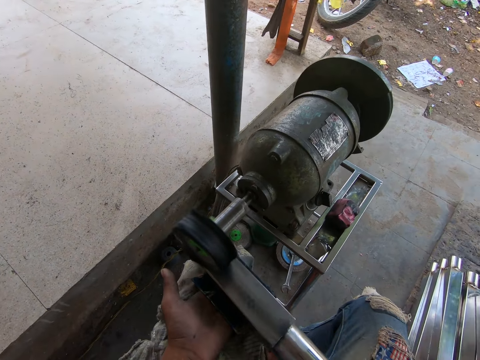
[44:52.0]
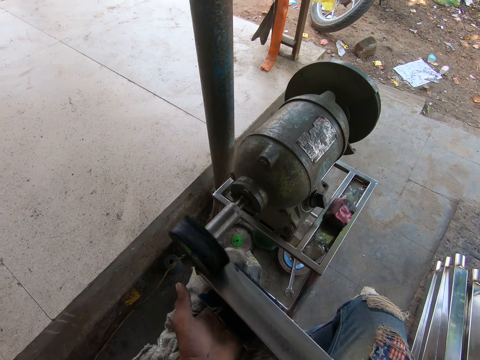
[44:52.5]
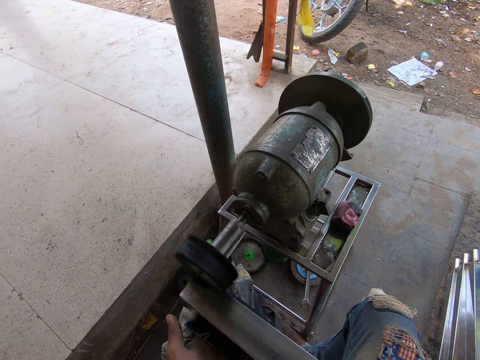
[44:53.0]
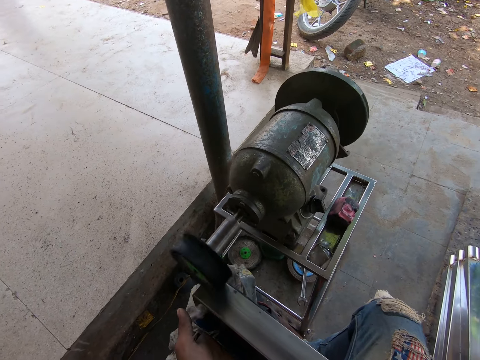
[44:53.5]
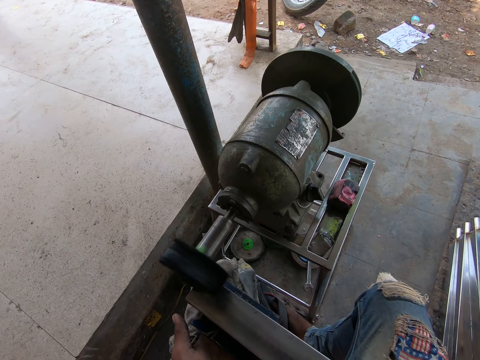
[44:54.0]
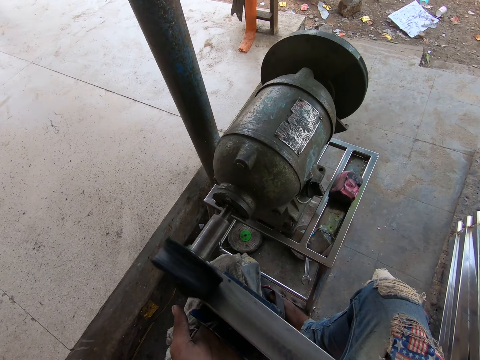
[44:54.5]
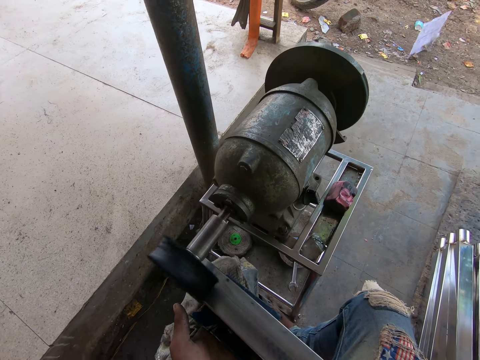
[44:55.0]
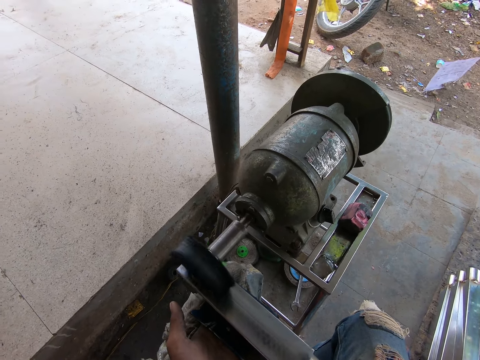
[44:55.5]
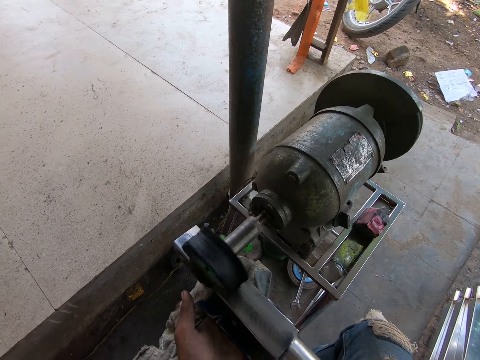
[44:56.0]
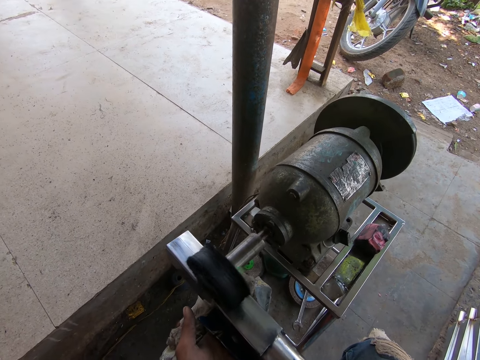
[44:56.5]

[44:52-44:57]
The camera wearer smoothens metal with a metal sander.

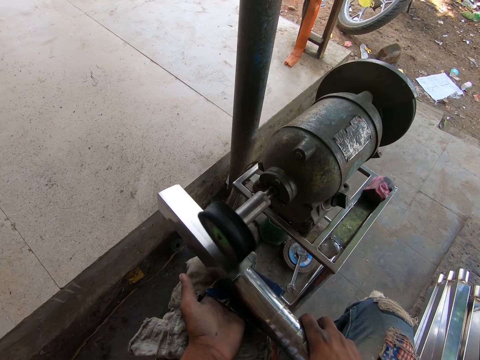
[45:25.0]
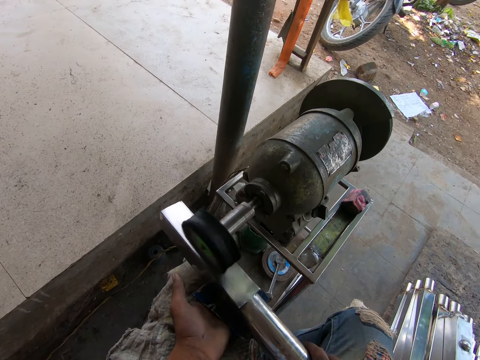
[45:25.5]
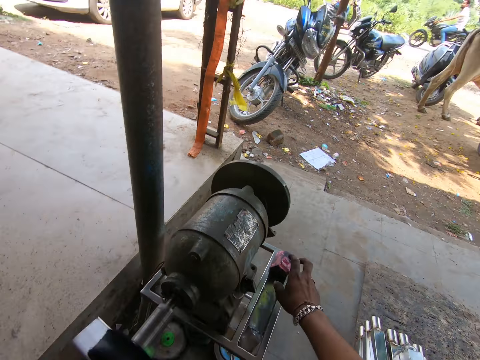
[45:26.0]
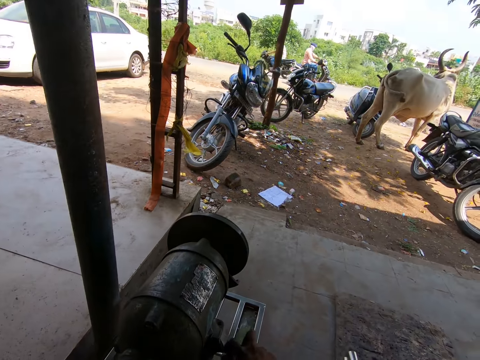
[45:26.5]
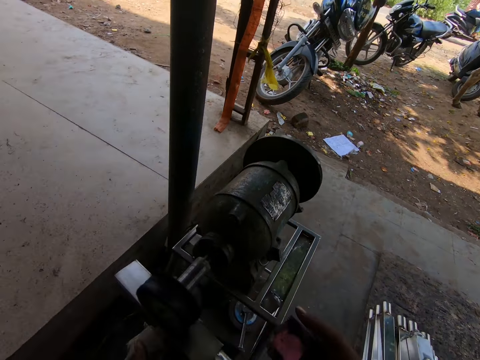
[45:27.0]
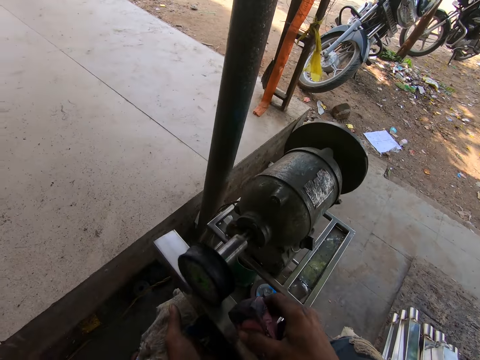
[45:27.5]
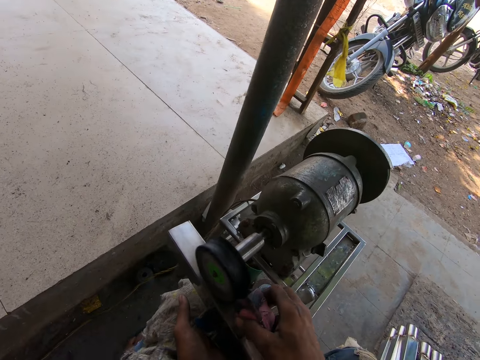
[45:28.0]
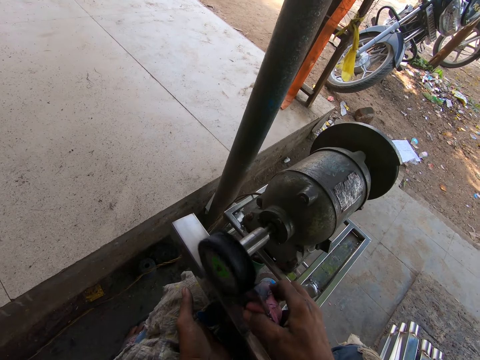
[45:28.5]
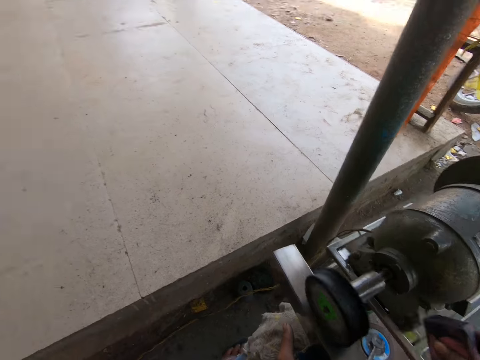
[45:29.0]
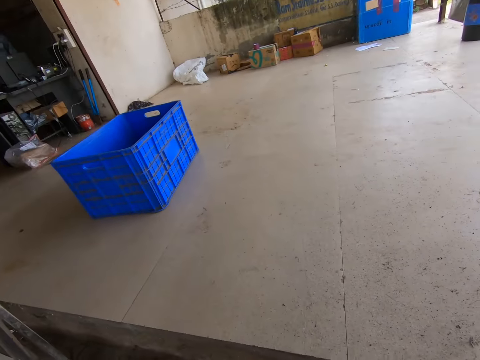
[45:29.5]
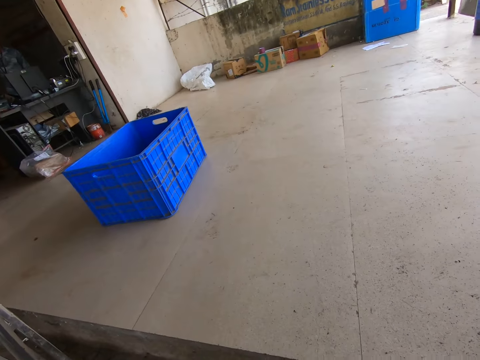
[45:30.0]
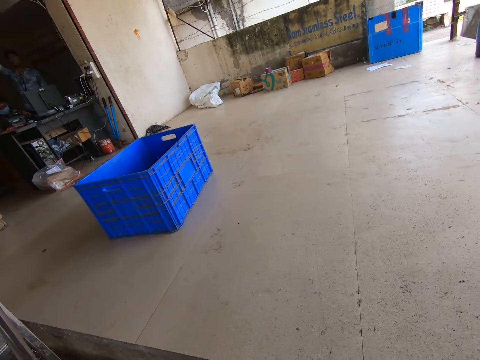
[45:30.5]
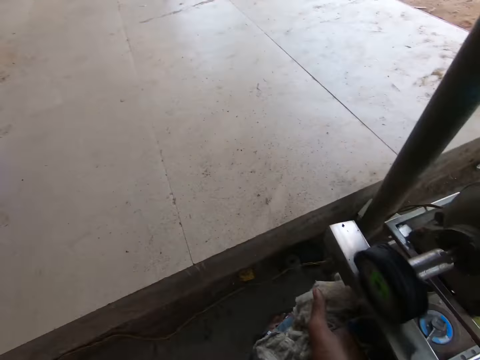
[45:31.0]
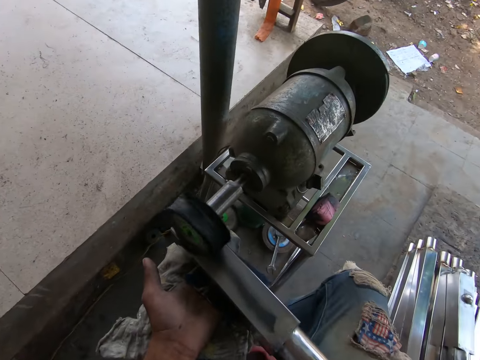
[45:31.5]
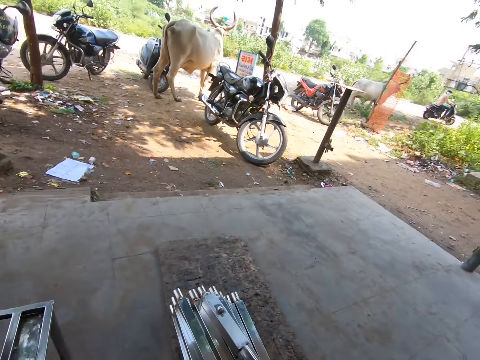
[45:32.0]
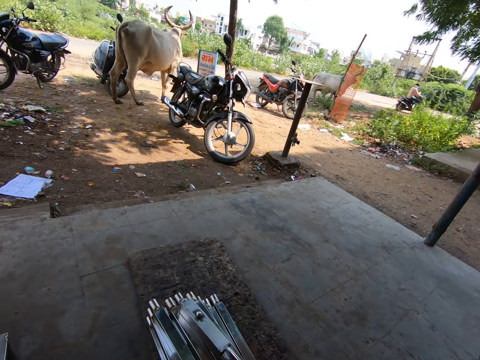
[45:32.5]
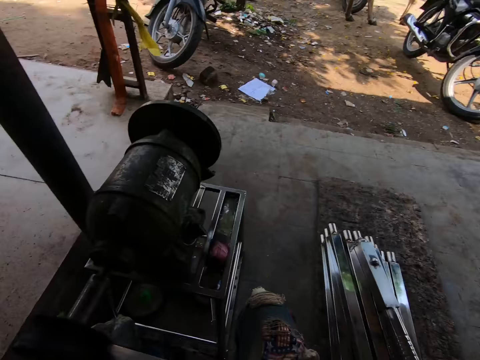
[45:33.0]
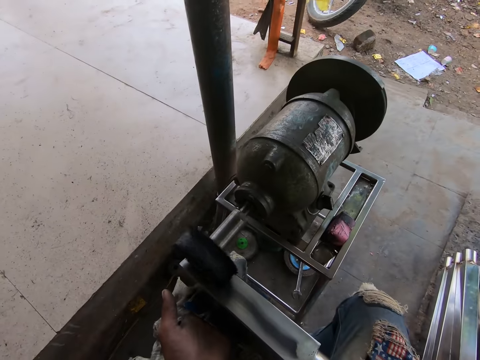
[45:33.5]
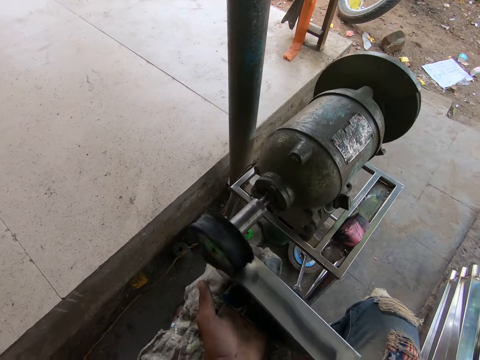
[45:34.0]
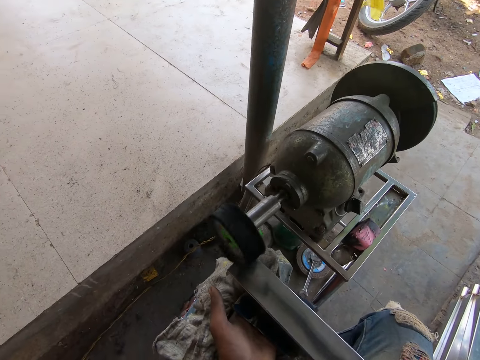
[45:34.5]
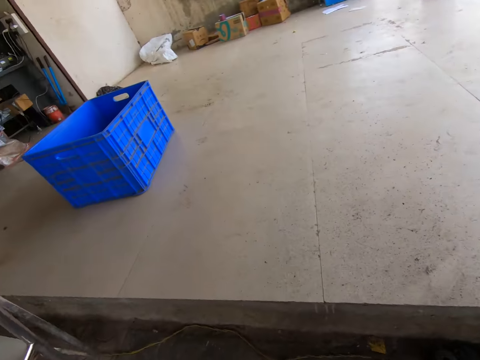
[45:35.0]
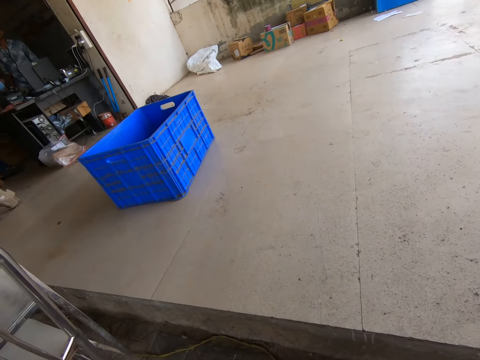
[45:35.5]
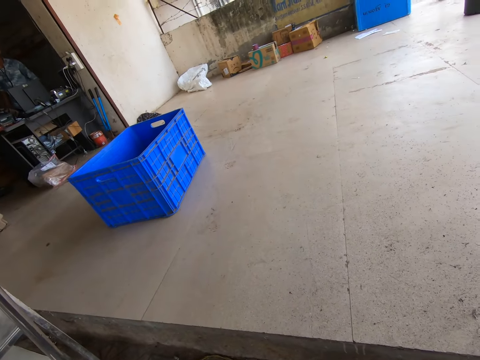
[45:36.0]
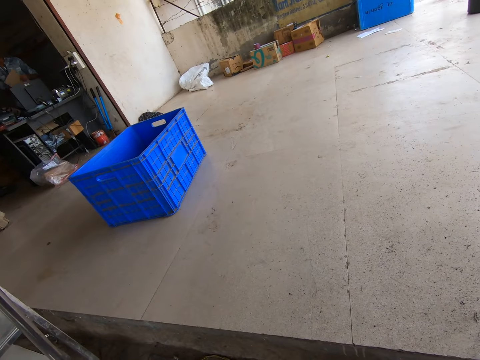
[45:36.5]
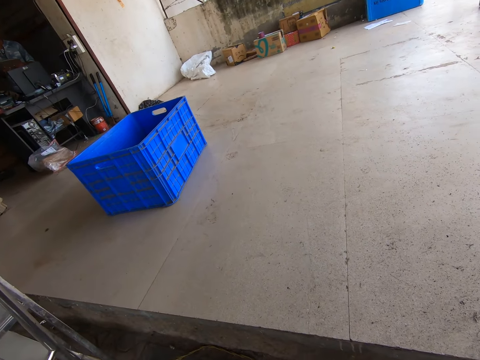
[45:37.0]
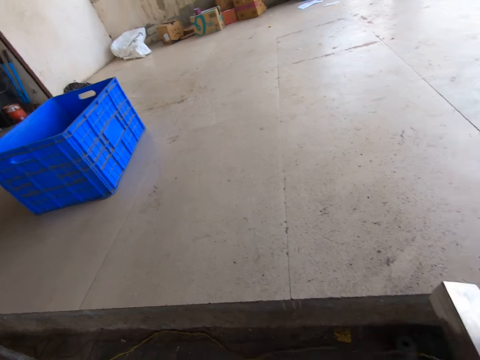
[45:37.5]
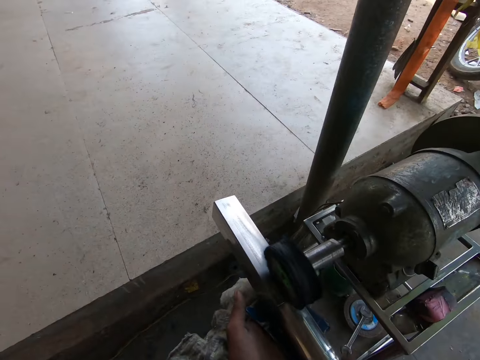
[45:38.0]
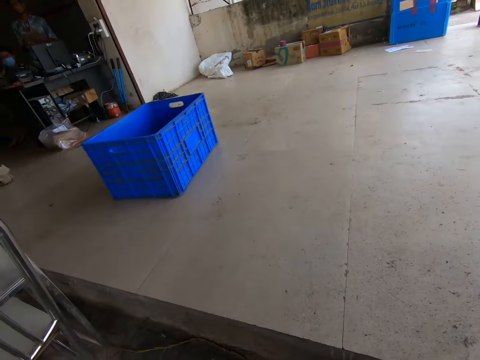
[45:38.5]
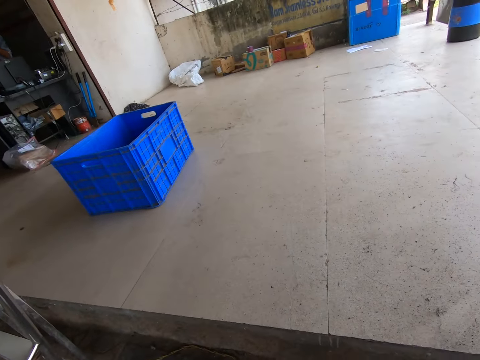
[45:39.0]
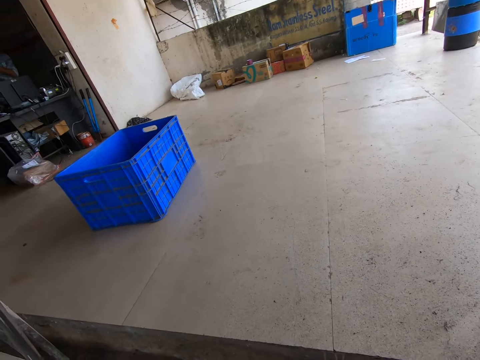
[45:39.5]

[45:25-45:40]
The camera wearer picks up the lubricant from the bench with his right hand. He holds the metal piece with his left hand. He applies the lubricant to the buffing wheel or metal sander with his right hand. He polishes the metal piece in both hands with the buffing wheel. He looks around. He smoothens the metal with the metal sander. He looks around.

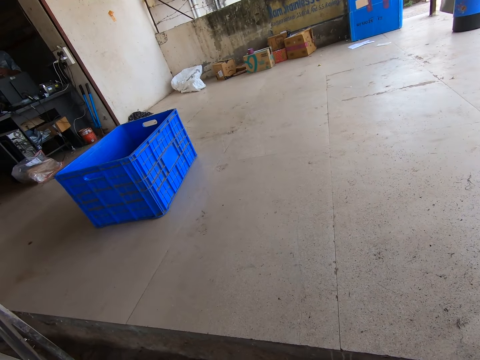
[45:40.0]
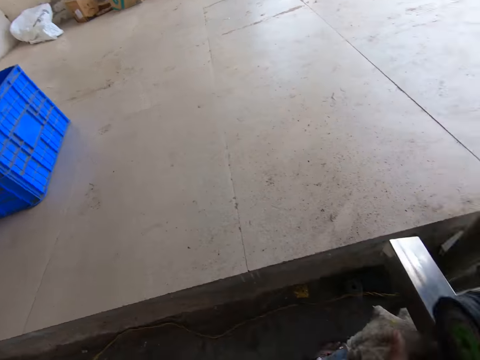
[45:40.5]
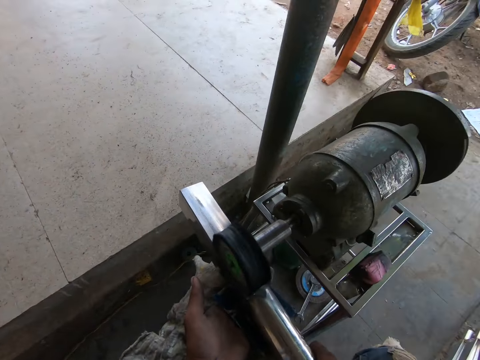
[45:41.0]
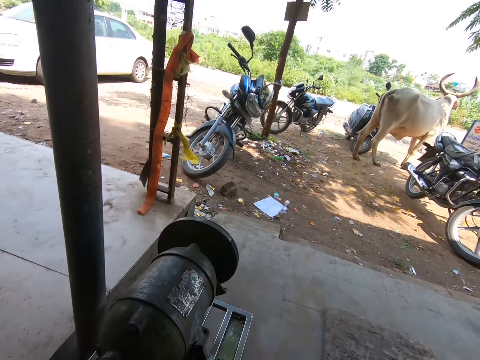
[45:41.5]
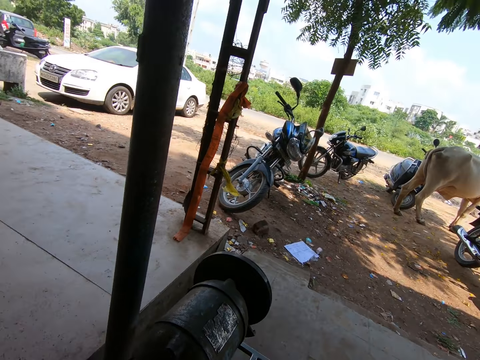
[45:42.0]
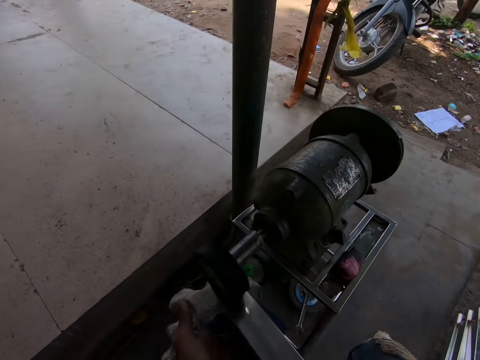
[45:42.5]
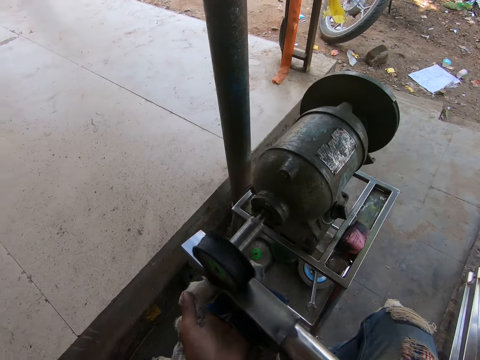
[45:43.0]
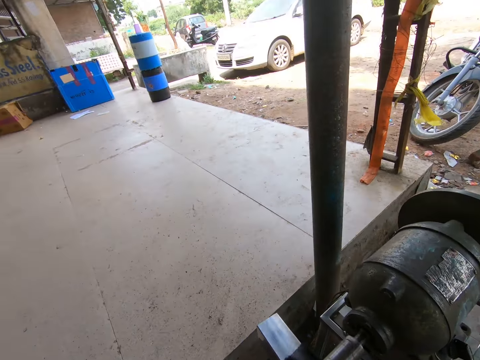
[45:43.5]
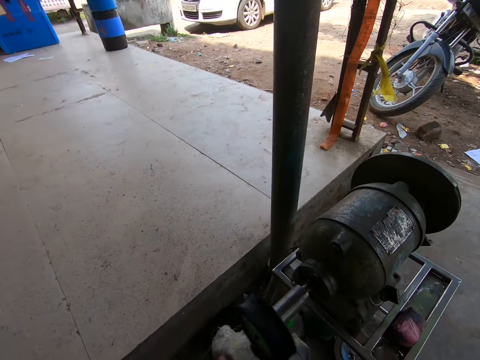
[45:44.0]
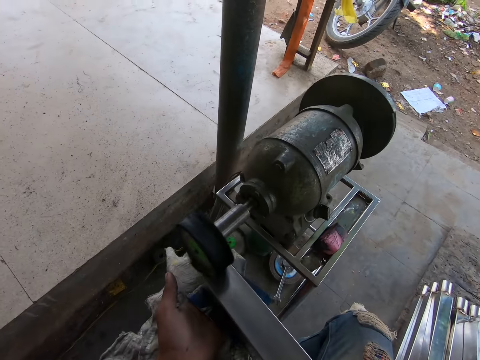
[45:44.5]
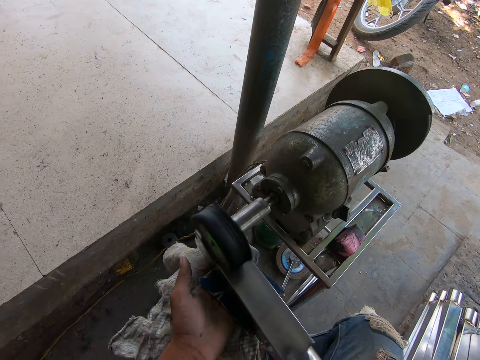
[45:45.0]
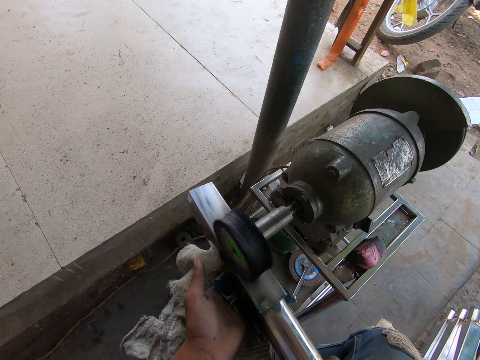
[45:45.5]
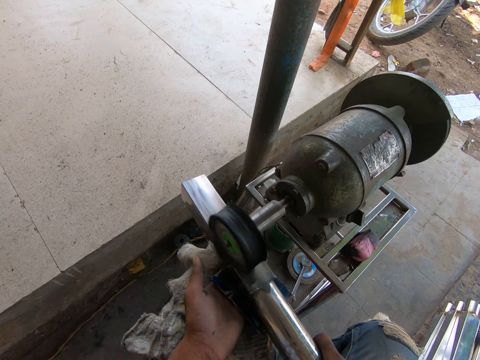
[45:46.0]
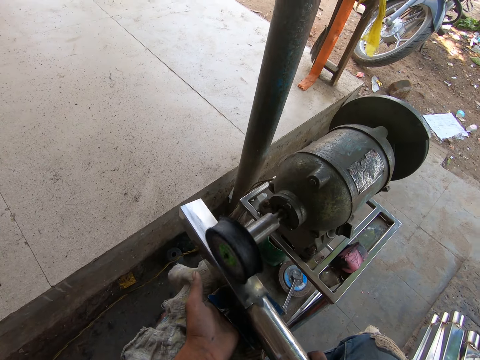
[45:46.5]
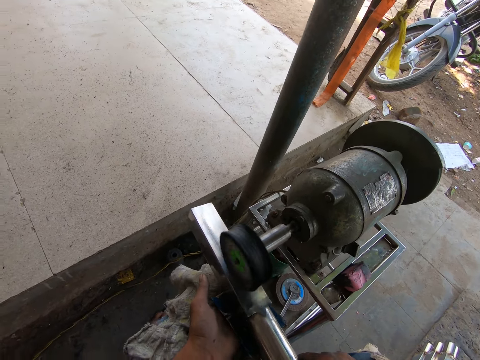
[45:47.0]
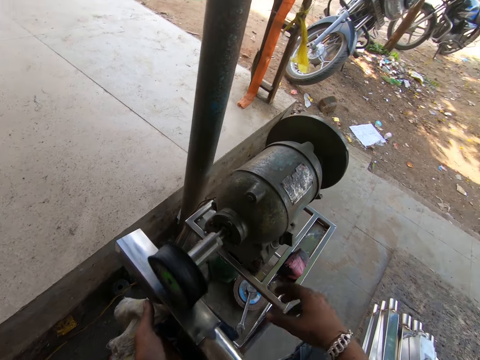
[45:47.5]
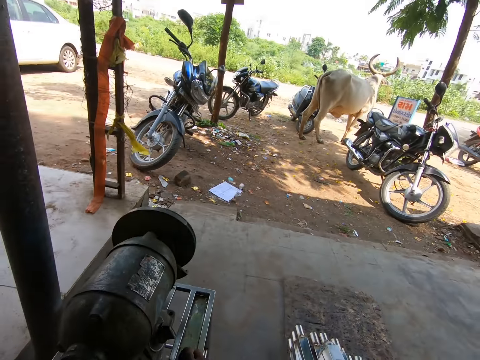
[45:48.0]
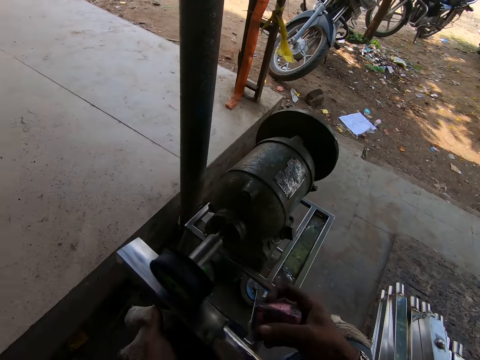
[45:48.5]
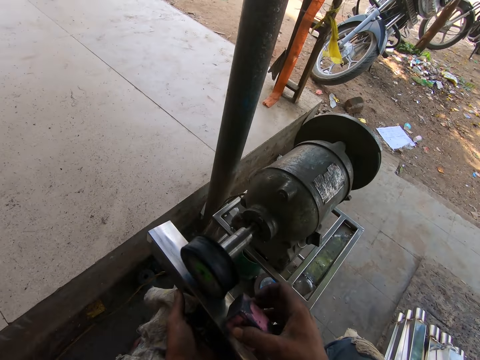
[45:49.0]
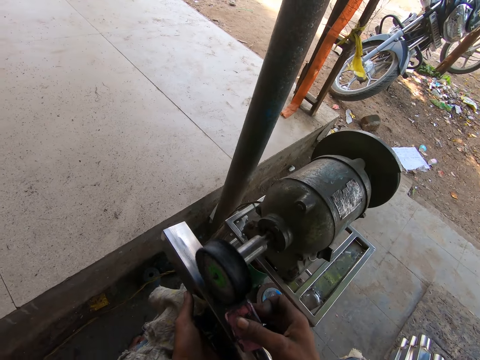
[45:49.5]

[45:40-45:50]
The camera wearer smoothens metal with a metal sander. He holds the metal piece with his left hand. He picks up the lubricant from the bench with his right hand. He looks around. He applies the lubricant to the buffing wheel with his right hand.
